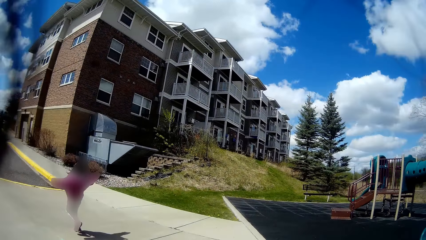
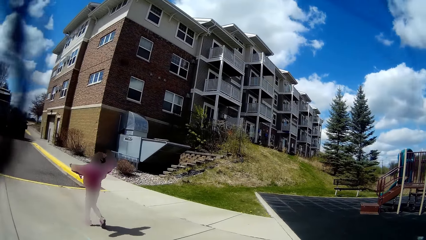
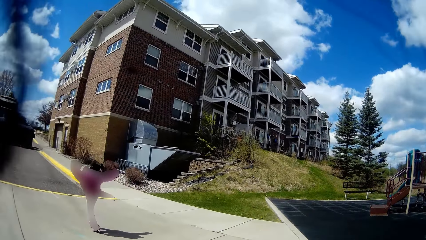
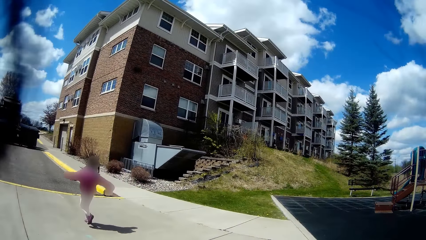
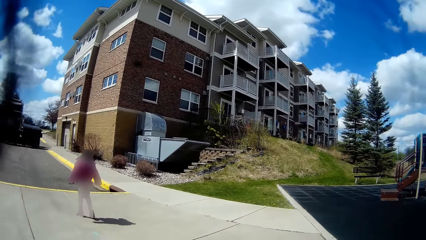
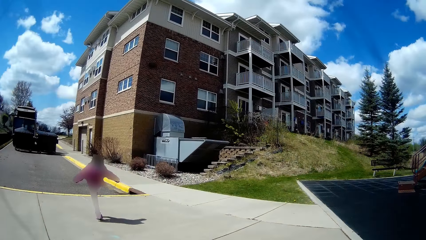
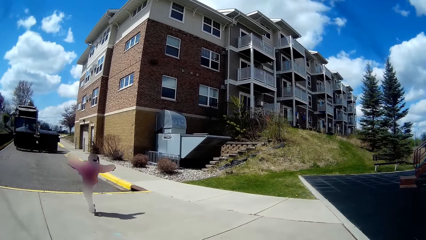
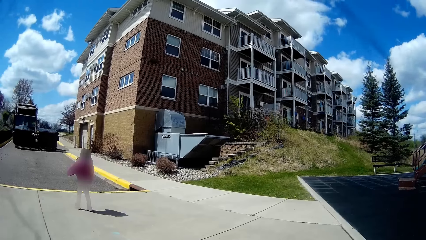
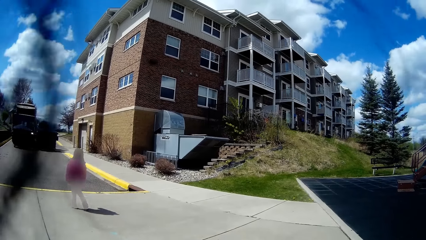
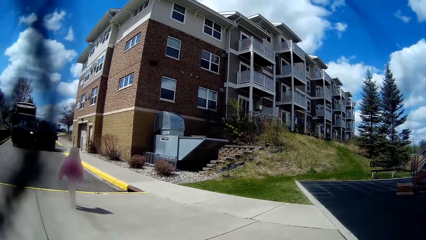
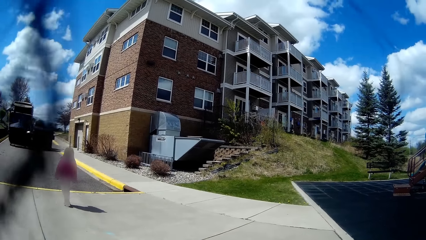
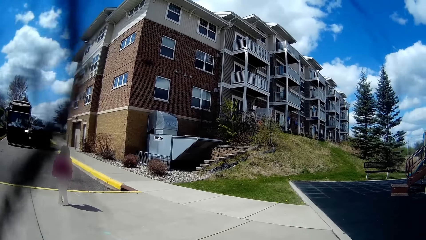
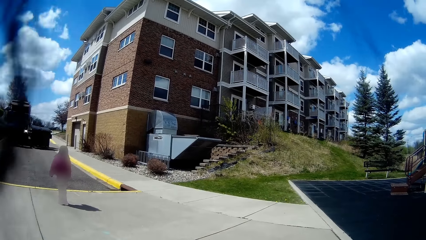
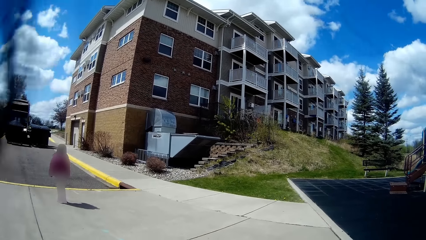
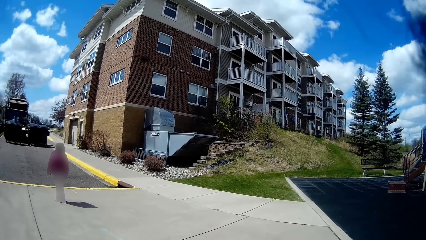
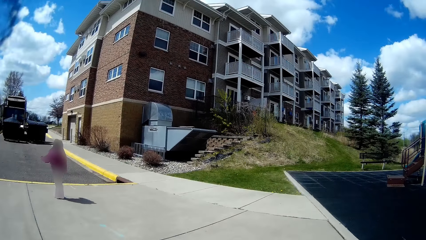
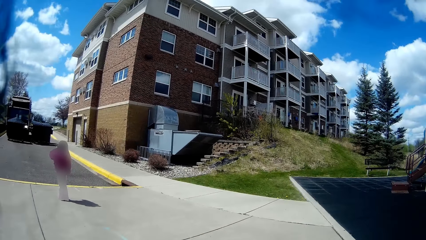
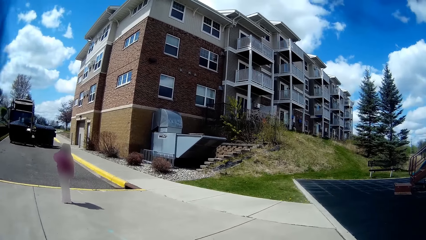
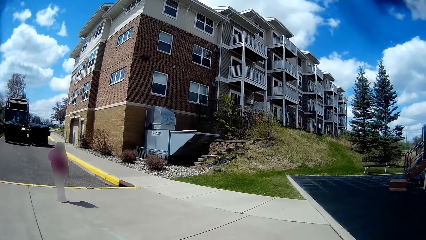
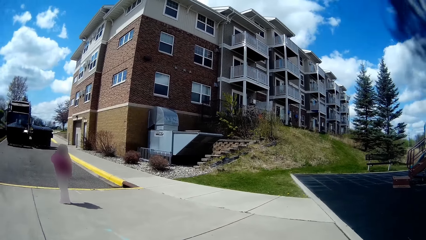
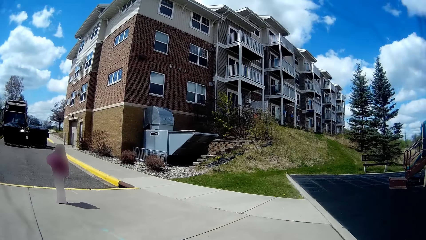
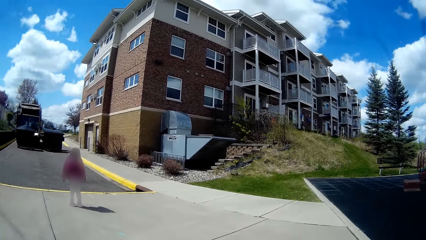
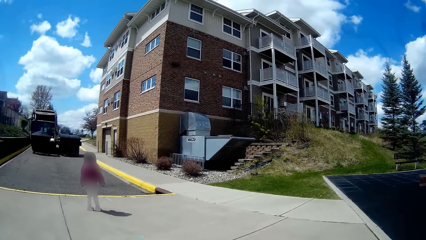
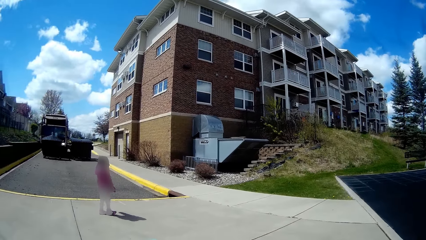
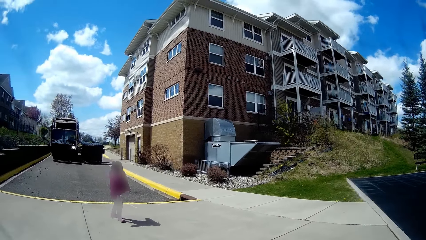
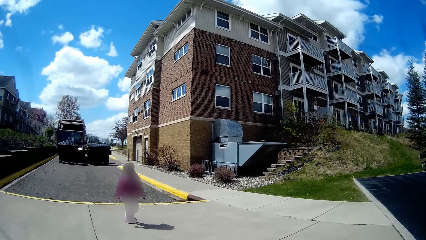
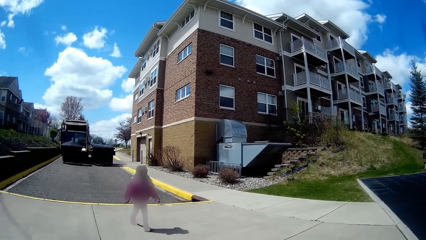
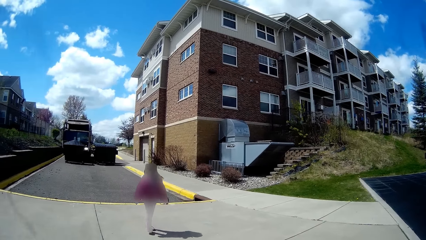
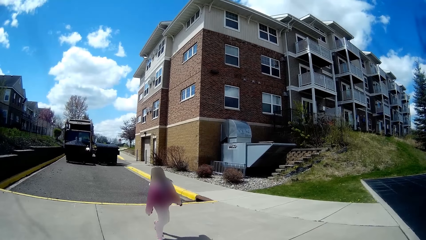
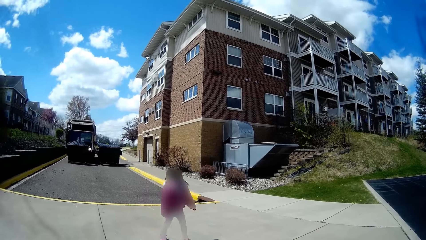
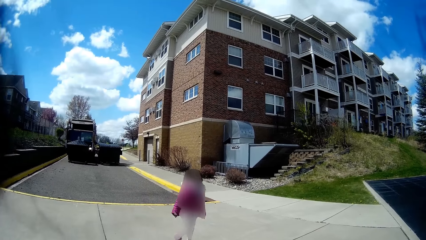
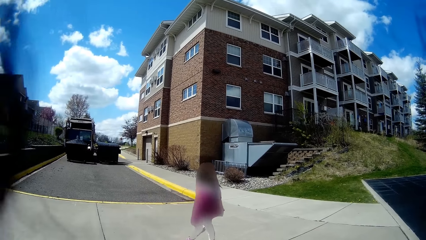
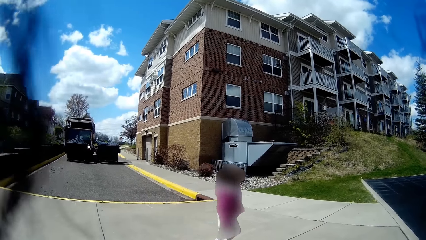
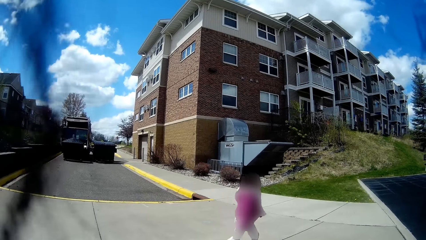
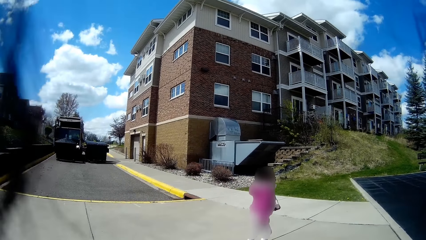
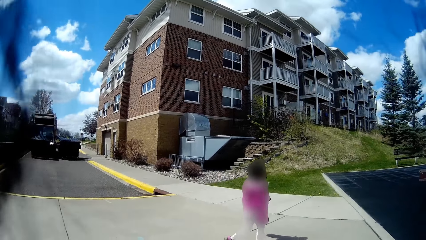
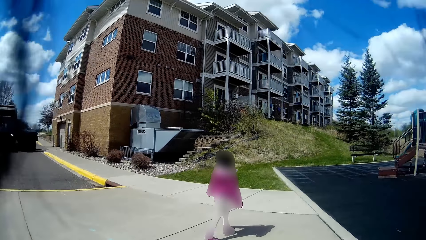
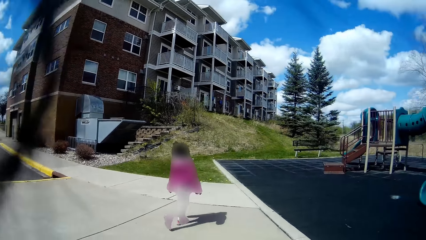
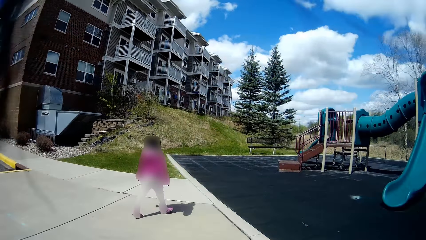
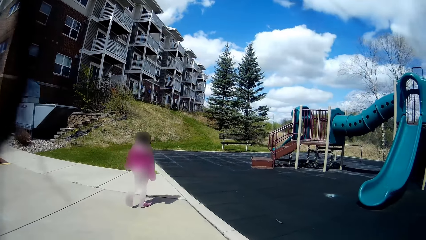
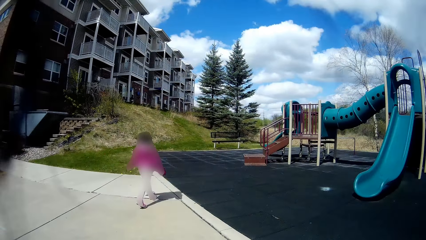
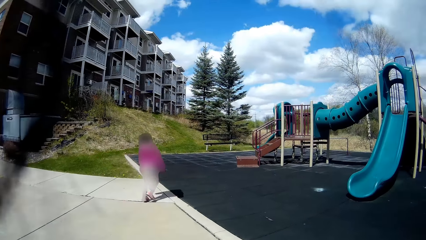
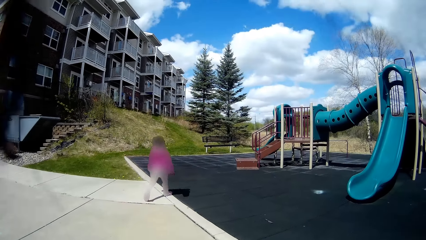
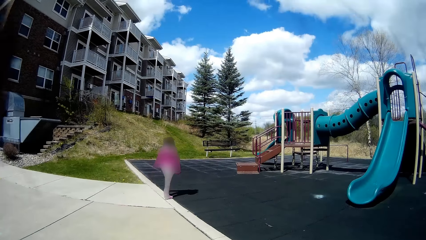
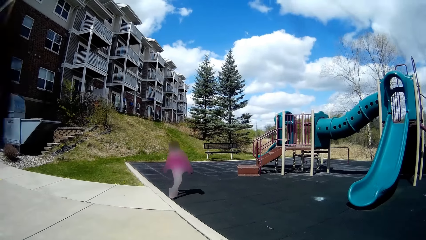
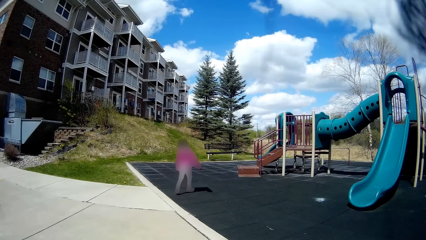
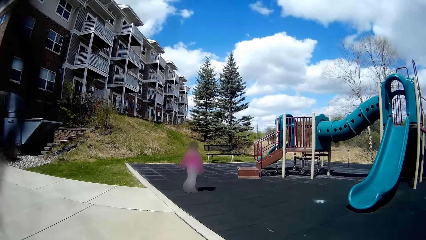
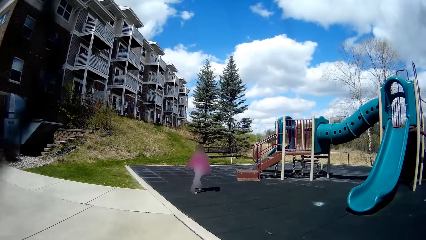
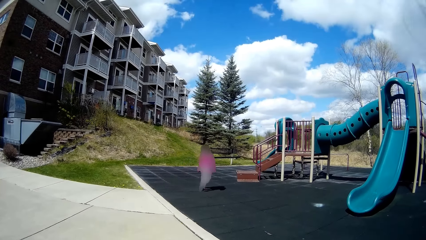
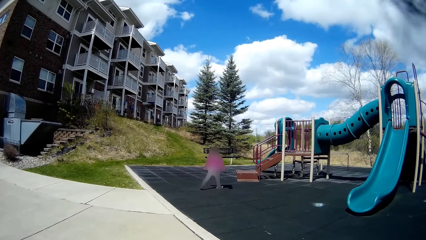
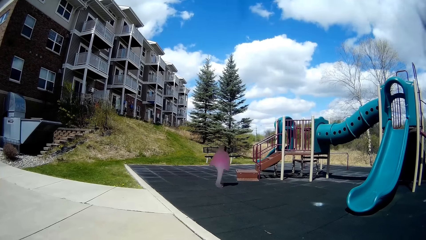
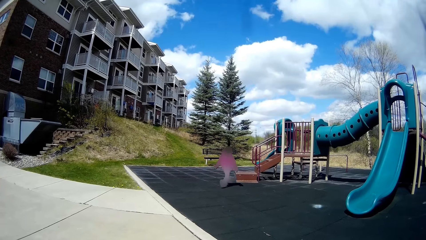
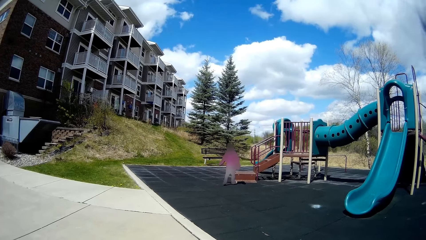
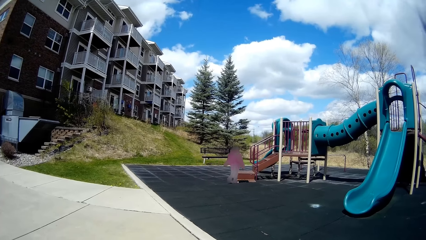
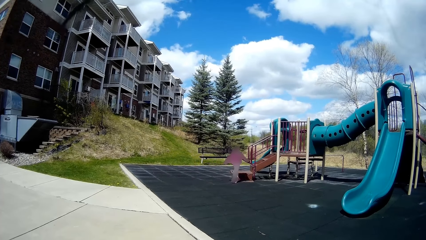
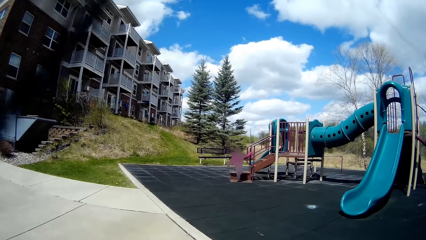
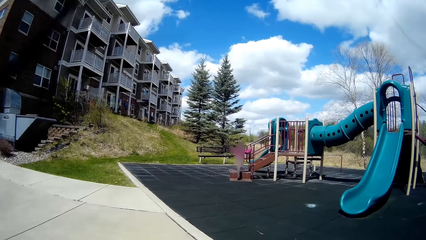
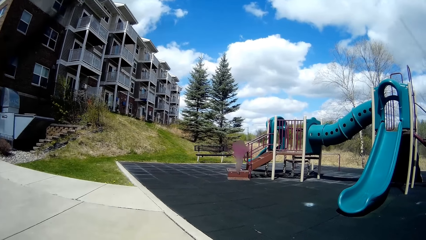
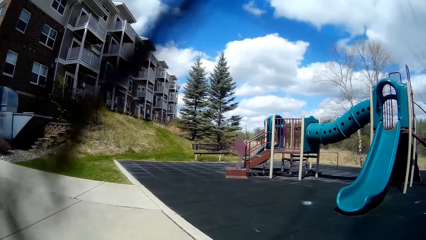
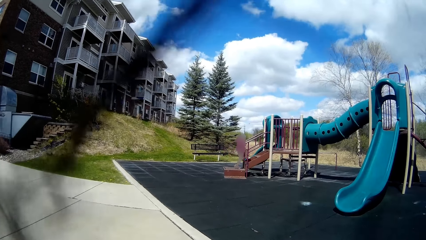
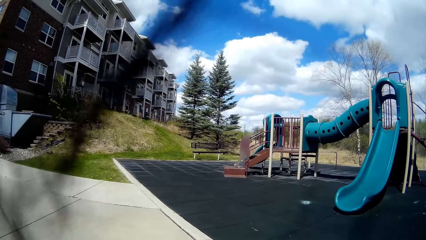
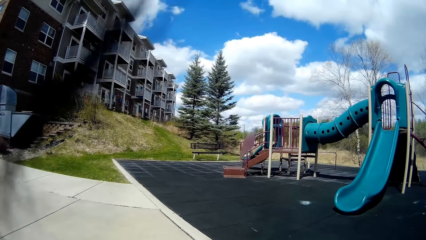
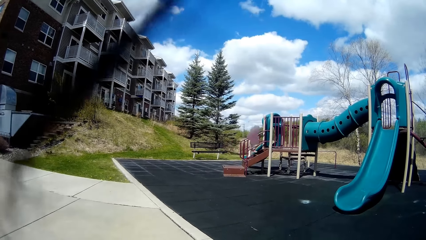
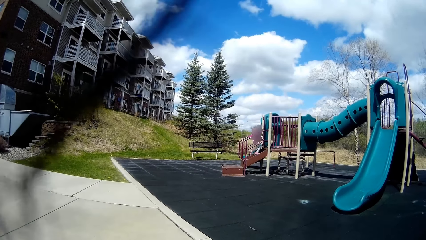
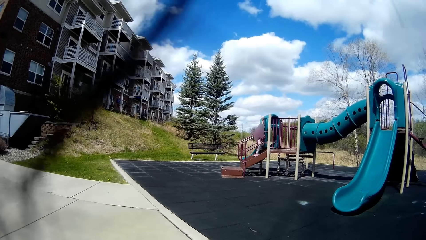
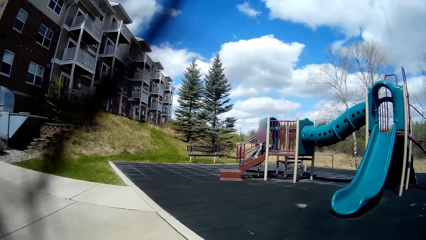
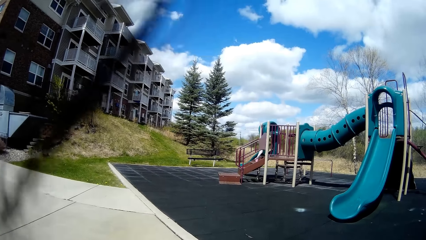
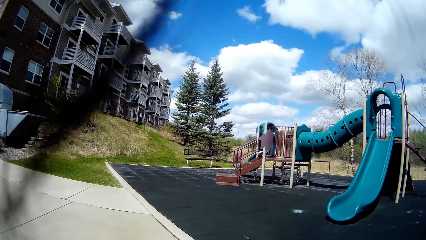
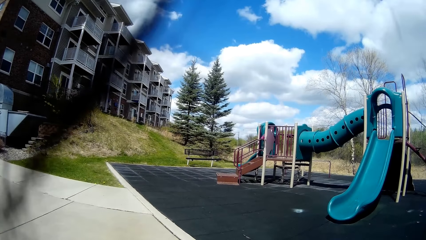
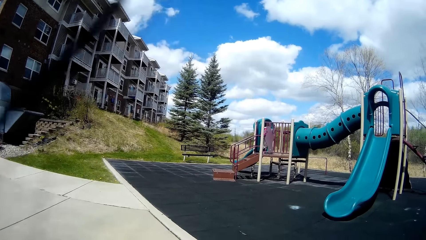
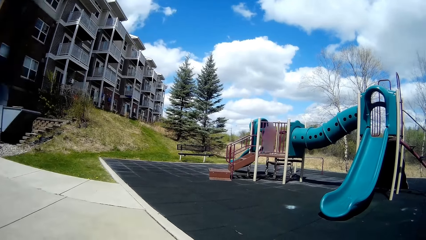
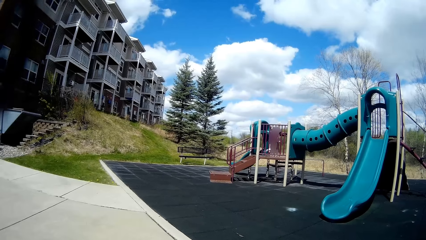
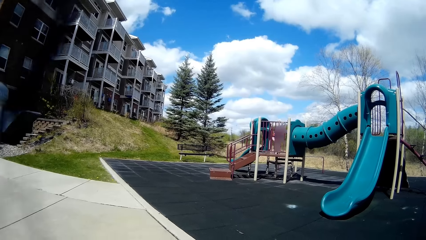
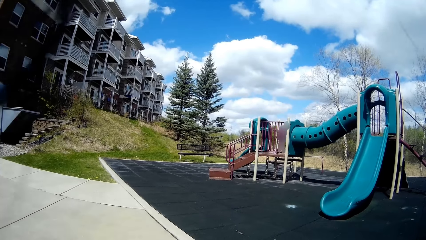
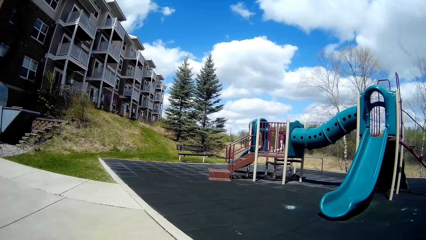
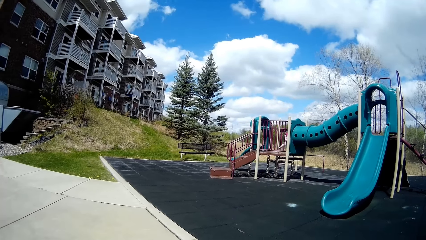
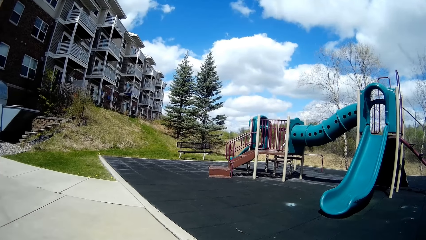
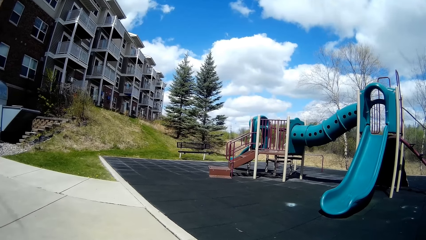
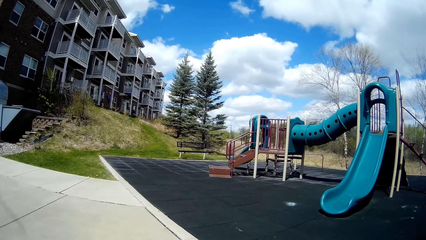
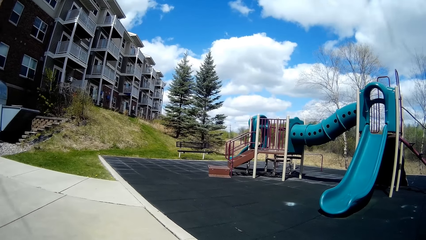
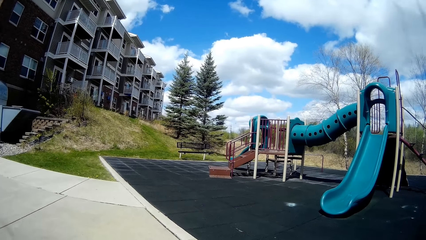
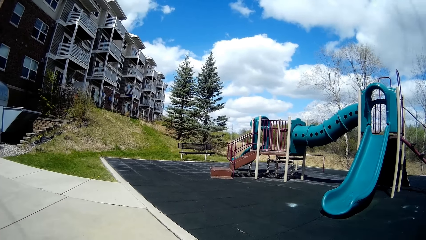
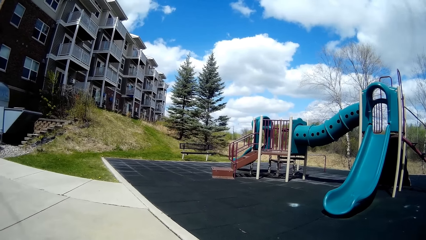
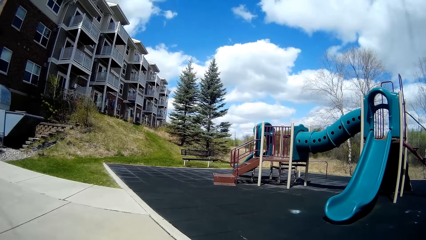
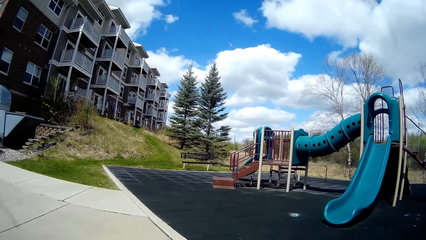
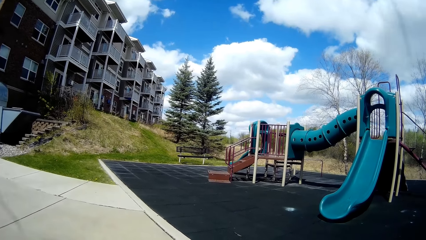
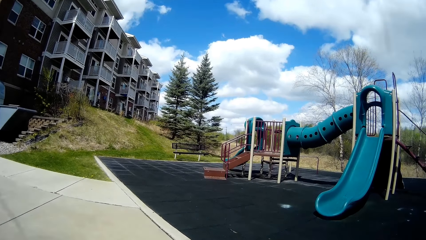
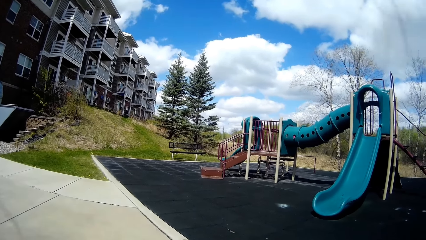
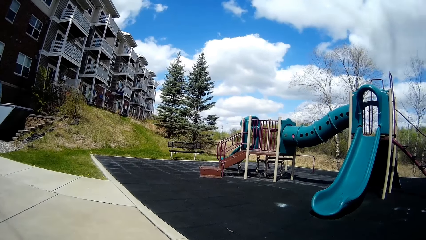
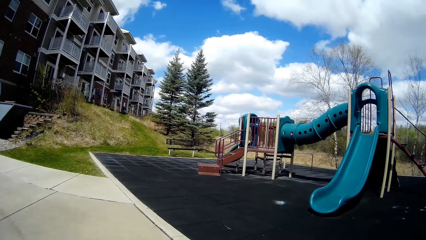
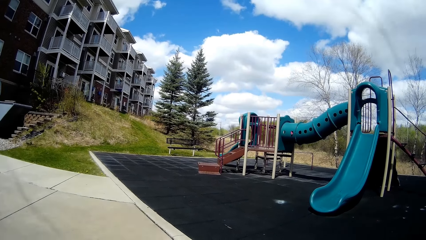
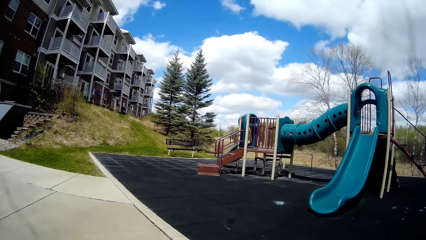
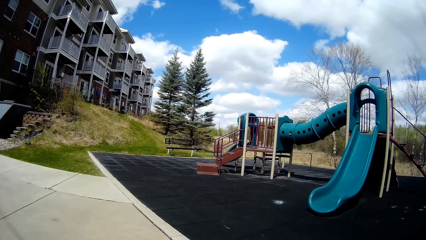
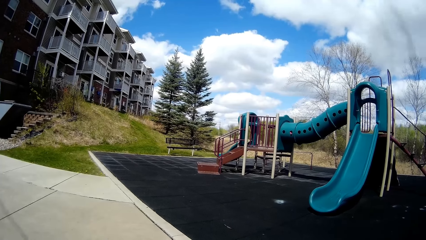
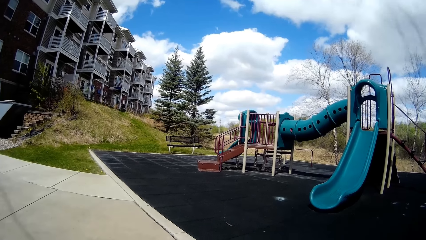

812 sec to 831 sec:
The child waves. The child waves again, runs around and climbs the slide.
